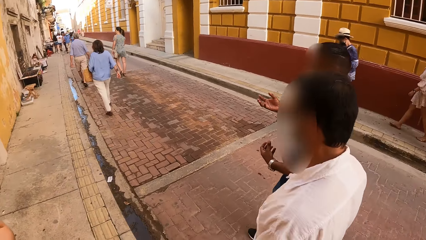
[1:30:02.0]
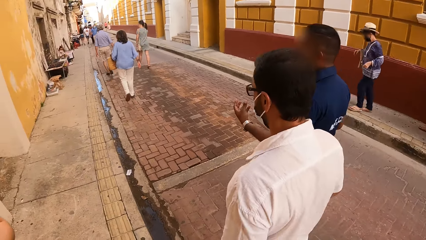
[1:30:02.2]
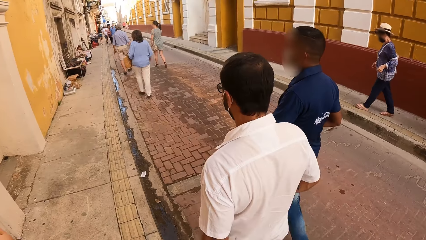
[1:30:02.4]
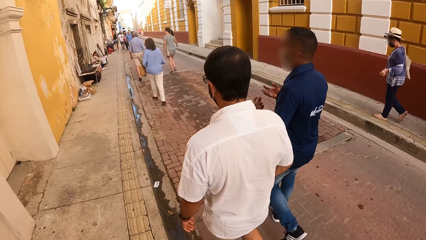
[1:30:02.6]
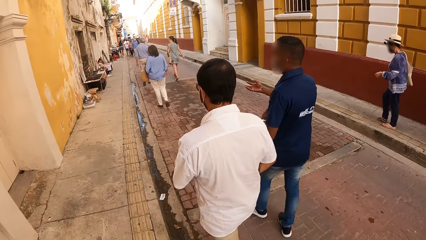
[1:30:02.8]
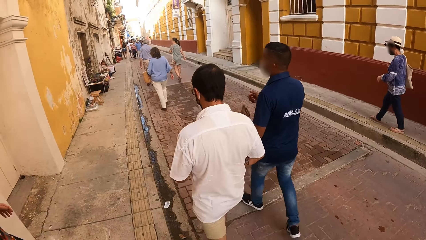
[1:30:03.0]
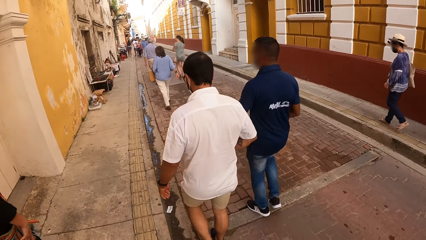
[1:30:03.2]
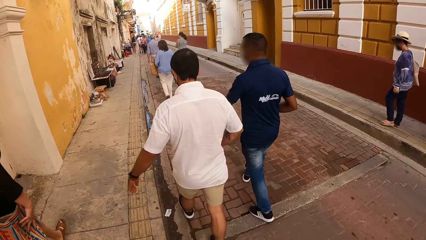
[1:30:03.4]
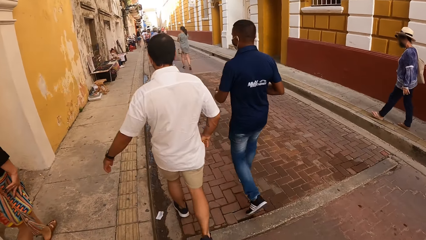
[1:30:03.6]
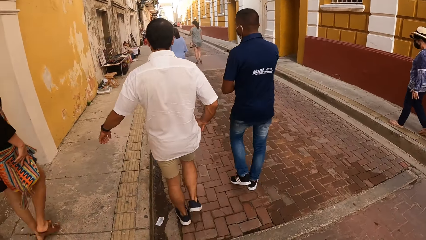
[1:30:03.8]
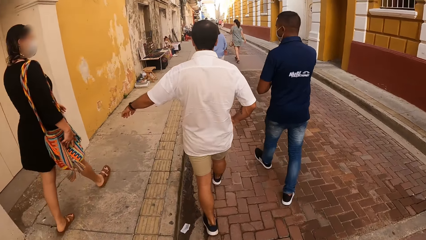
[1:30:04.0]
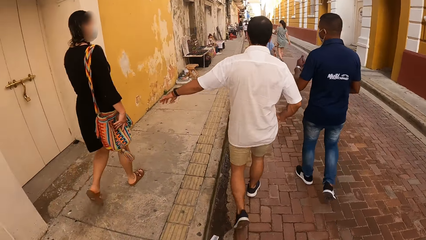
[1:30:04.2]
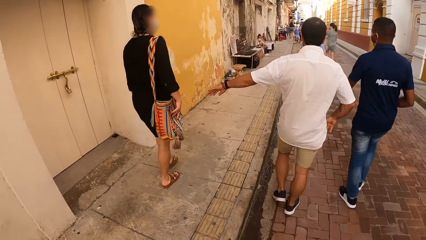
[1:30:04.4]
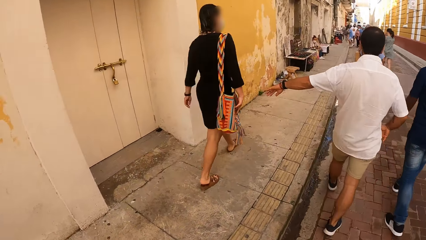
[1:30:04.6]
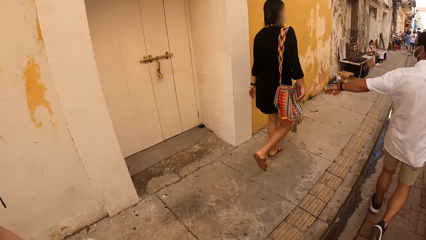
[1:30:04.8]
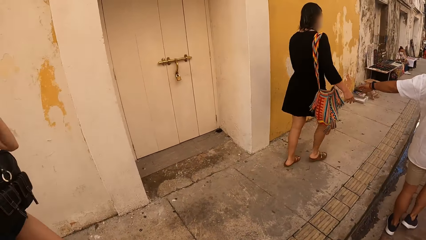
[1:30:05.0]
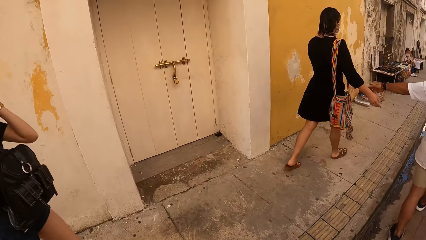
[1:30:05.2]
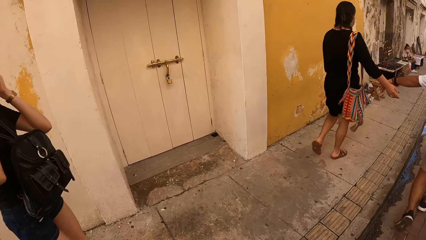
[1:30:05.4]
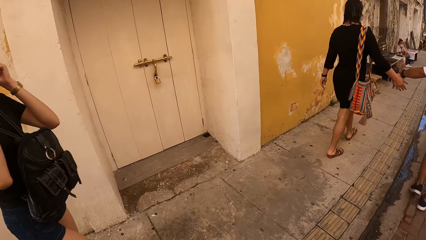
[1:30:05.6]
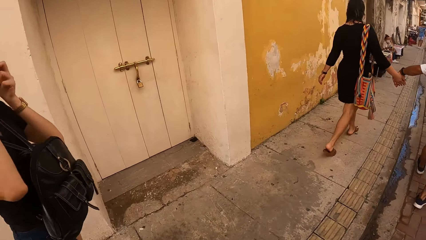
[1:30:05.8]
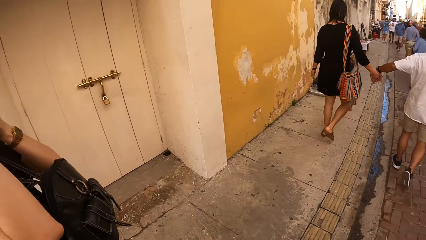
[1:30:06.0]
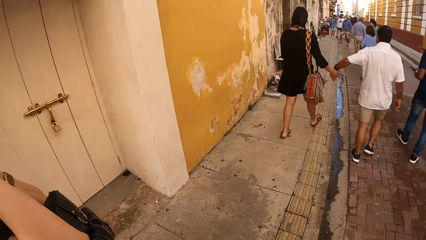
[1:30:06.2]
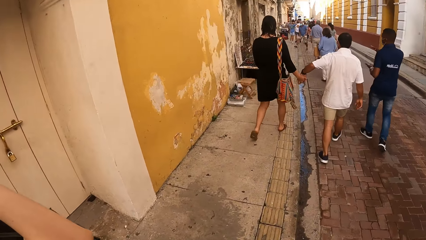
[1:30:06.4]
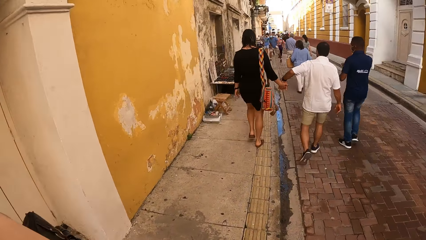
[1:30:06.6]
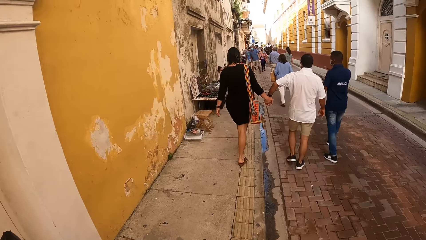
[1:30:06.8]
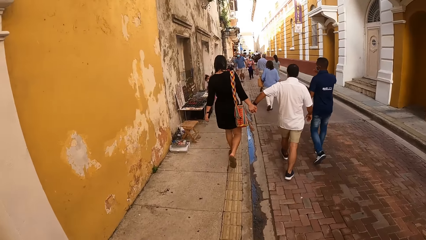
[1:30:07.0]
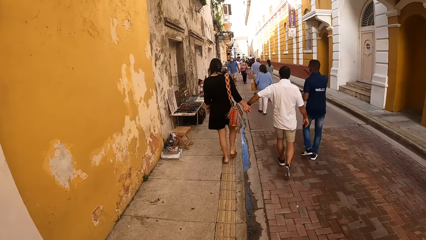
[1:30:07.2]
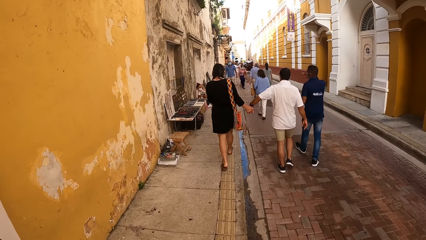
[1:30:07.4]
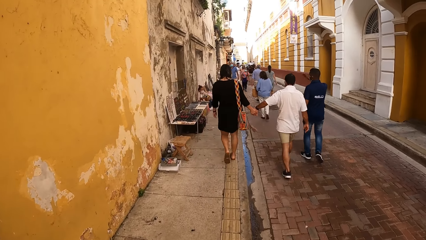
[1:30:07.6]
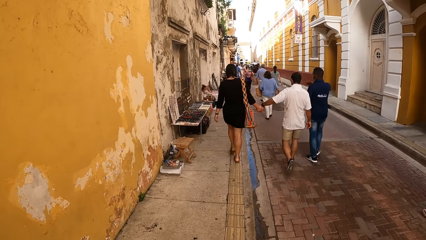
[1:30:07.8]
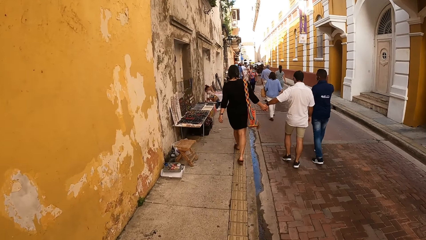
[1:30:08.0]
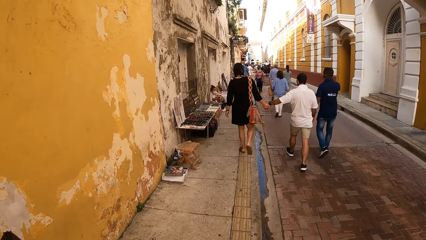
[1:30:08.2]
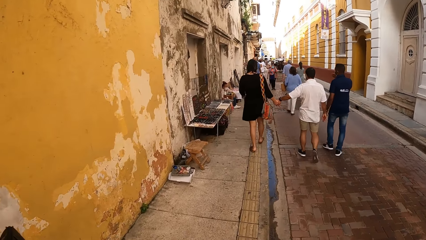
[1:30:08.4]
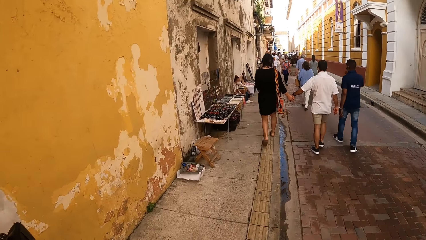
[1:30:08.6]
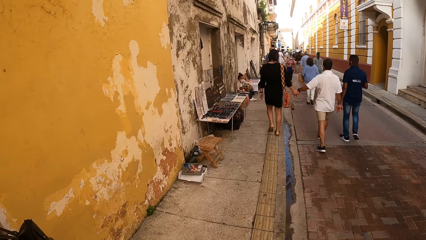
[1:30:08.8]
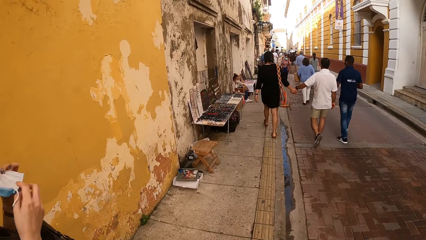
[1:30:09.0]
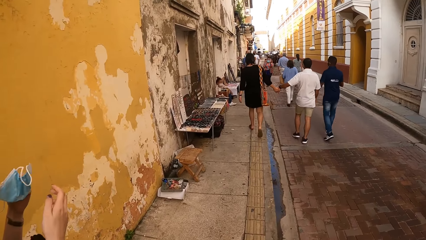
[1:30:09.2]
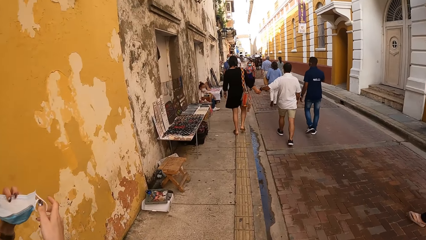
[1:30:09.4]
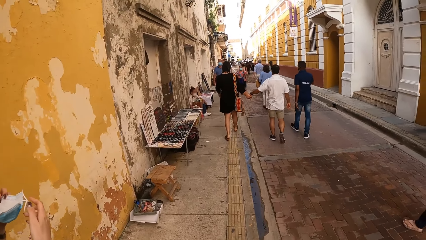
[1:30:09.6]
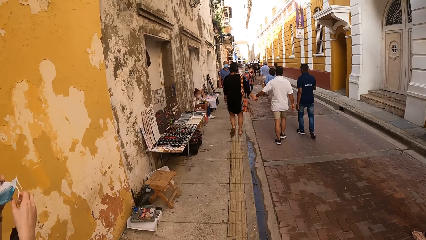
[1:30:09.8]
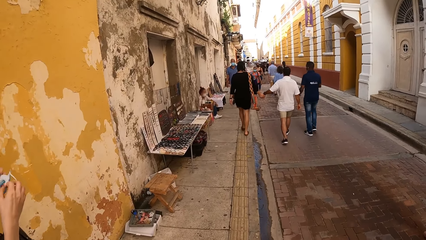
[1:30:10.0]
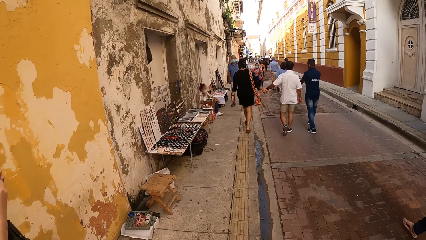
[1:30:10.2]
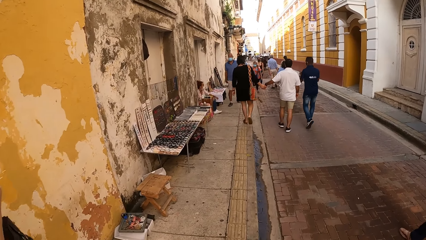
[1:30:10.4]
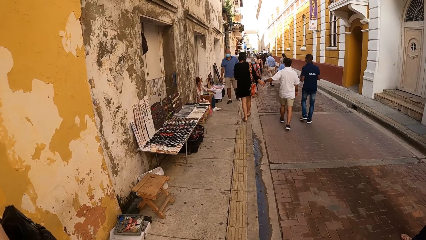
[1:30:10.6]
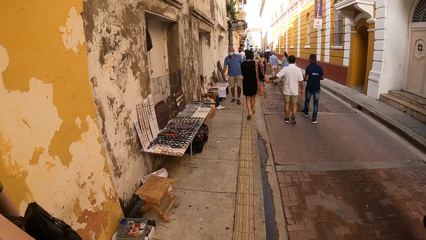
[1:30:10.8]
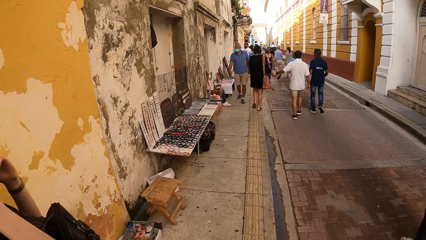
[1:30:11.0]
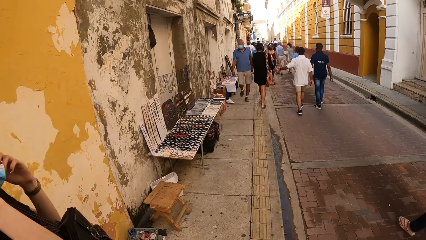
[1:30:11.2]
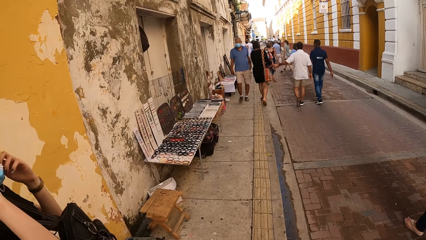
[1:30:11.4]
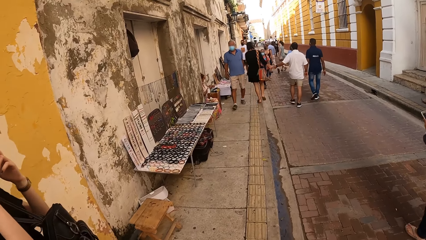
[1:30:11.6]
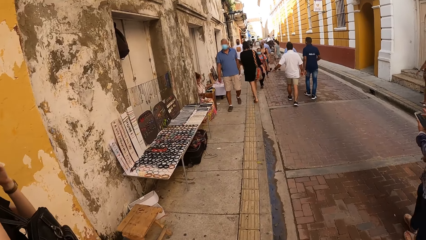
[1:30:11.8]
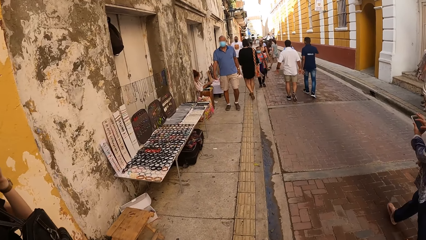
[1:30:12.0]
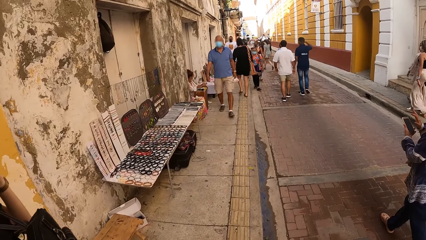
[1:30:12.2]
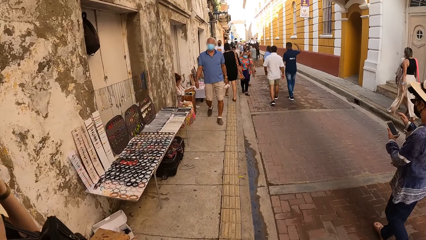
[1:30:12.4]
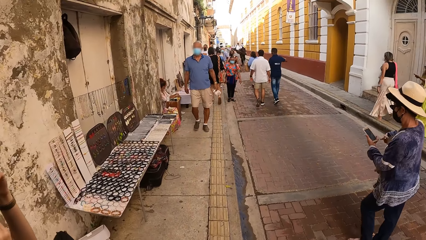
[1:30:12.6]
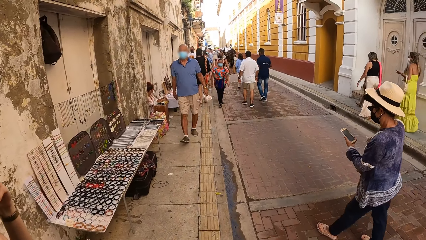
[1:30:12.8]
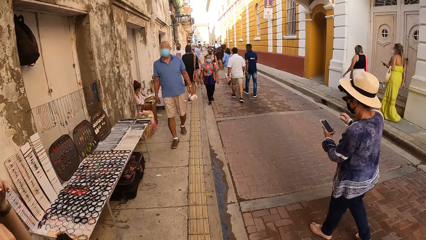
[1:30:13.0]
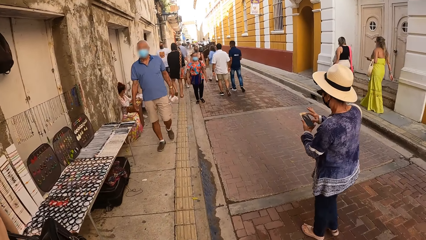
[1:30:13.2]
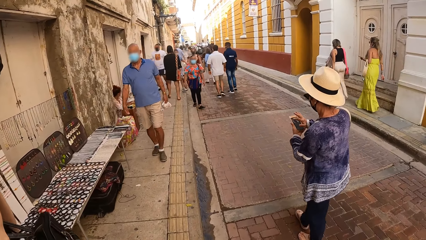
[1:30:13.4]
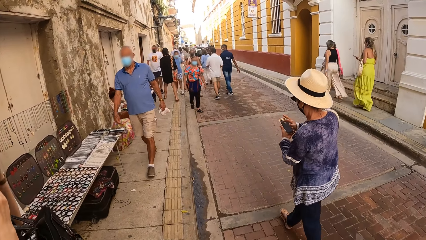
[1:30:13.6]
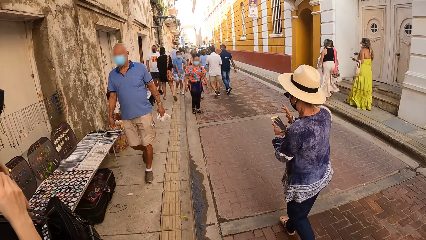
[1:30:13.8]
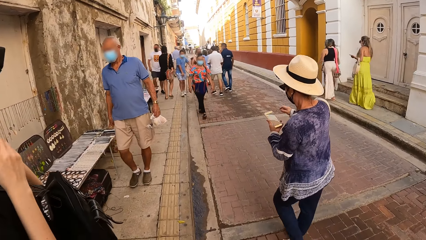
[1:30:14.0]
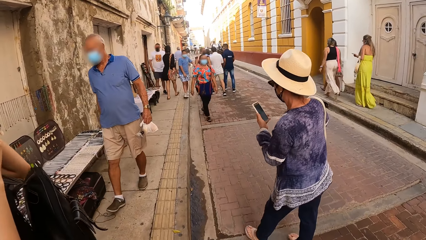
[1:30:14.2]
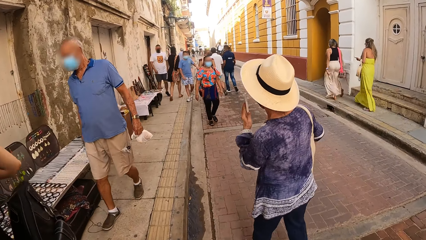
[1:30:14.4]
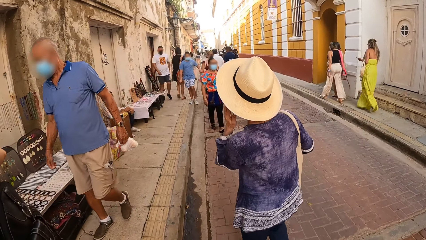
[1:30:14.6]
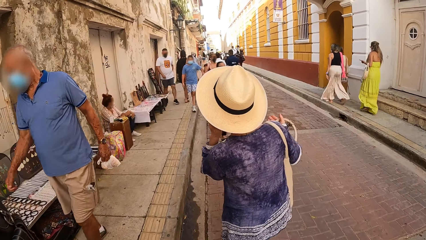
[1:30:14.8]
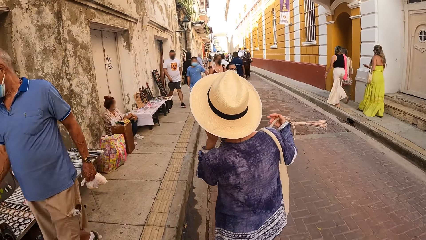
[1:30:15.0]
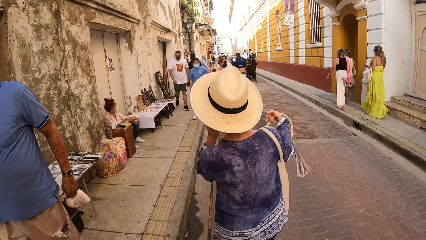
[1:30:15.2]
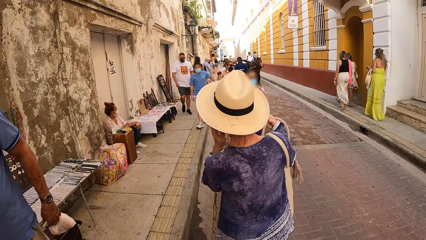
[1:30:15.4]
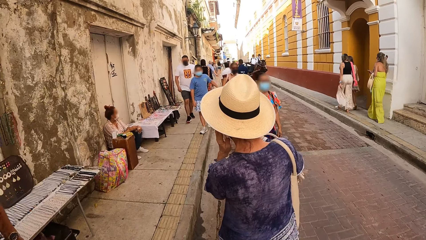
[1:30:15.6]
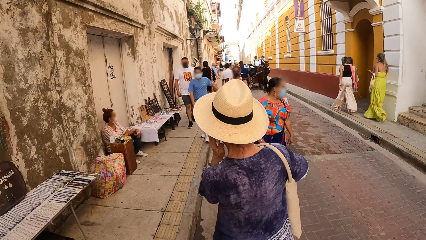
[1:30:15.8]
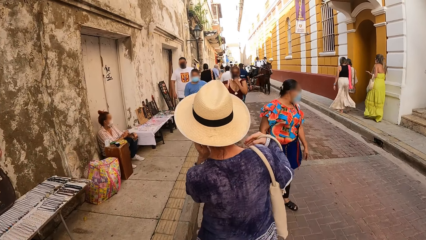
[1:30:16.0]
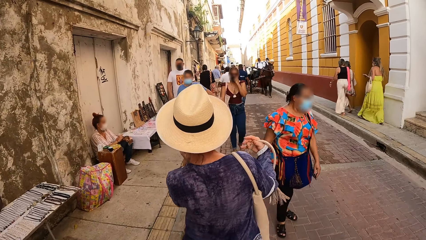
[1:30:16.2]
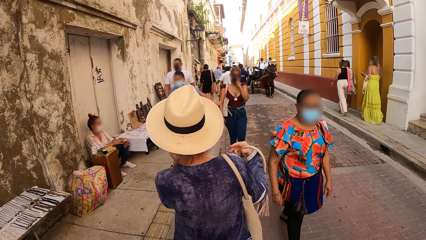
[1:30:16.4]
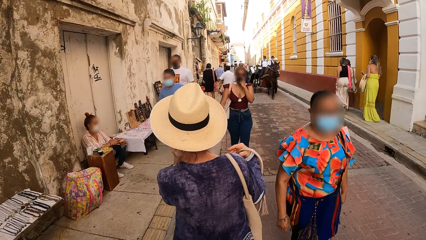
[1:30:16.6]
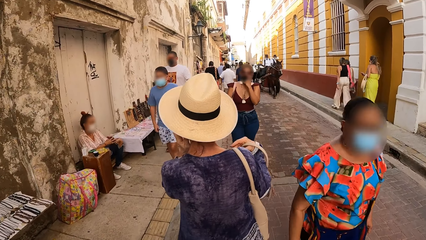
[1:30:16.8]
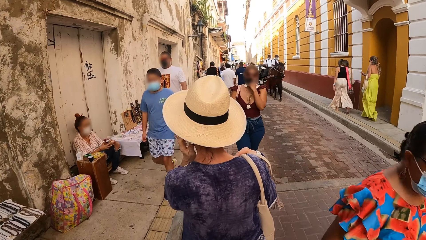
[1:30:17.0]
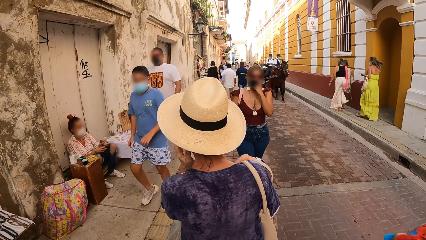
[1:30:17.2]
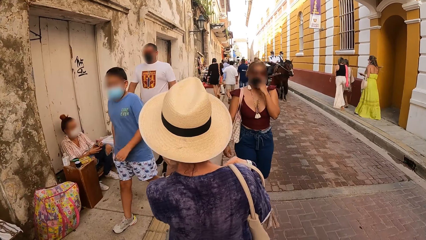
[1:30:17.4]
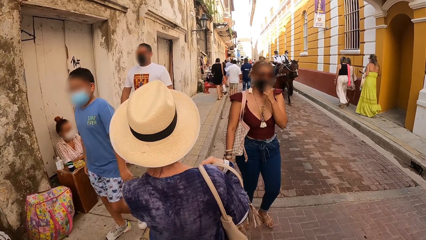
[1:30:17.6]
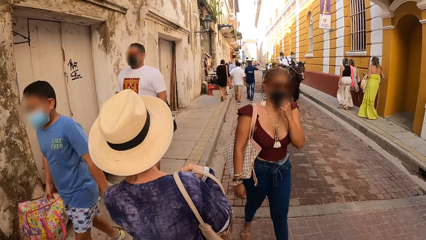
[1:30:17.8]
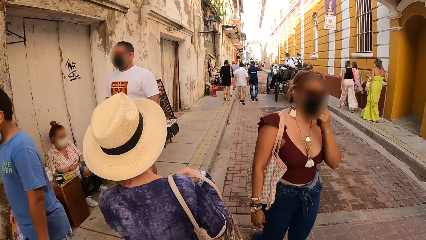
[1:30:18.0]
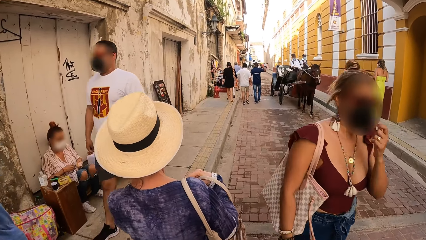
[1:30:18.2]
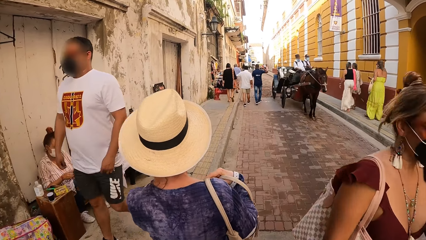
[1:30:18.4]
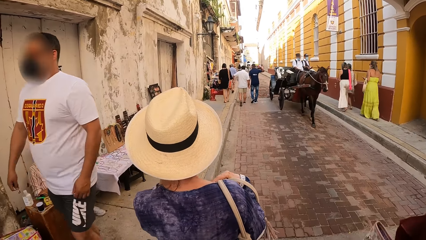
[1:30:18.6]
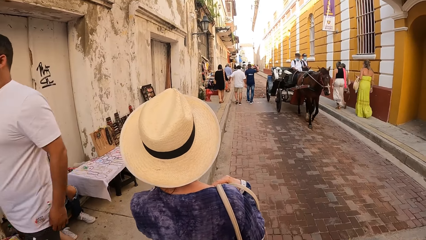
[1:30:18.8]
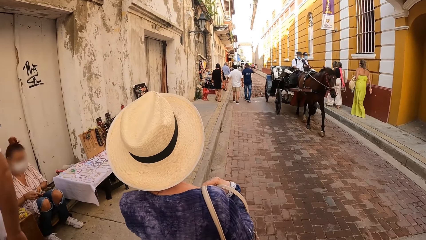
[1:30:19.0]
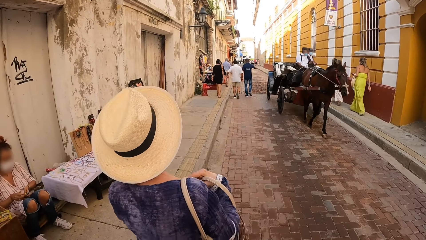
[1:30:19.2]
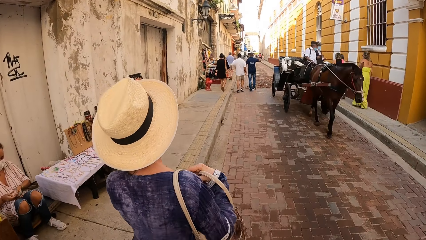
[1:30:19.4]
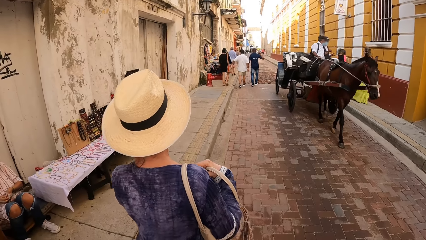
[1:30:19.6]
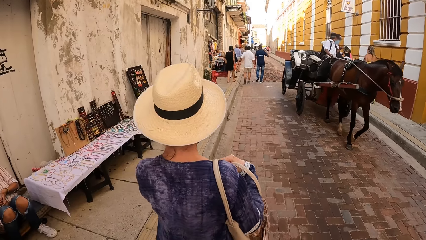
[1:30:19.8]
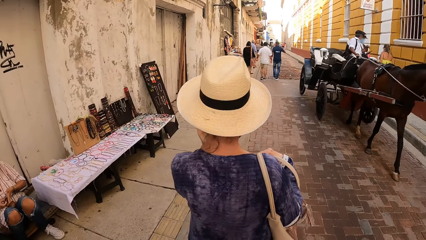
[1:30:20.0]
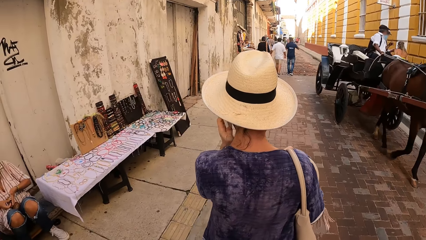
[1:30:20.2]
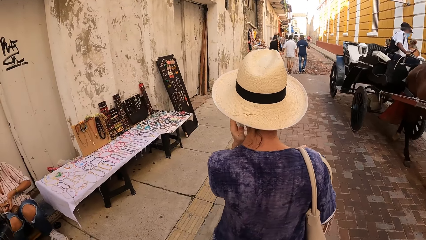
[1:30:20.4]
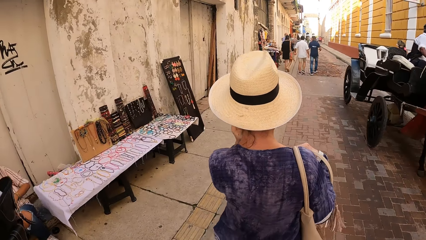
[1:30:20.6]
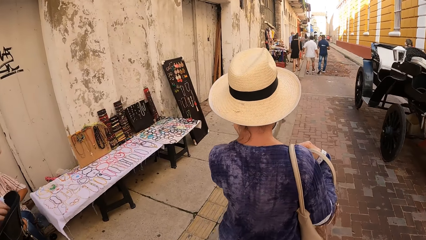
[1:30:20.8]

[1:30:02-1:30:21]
The camera wearer walks on the pavement. A woman holds a nose mask with both hands. Another woman holds the phone with her left hand, operates the phone with her right hand, and puts the phone to her ear with her left hand. The other woman adjusts the handle of the bag on her arm with her right hand. A third woman holds the phone to her ear with her left hand and adjusts a bag on her right shoulder with her right hand. The third woman talks on the phone and walks around.
